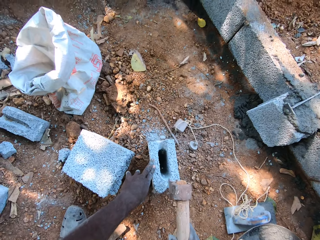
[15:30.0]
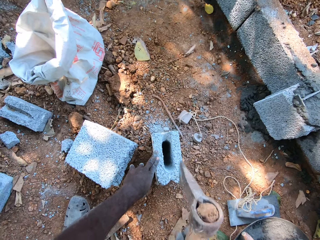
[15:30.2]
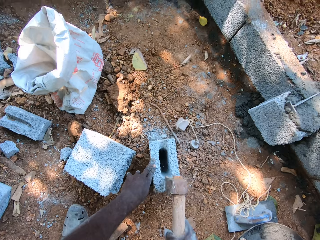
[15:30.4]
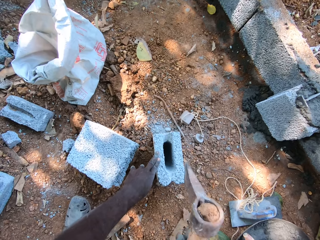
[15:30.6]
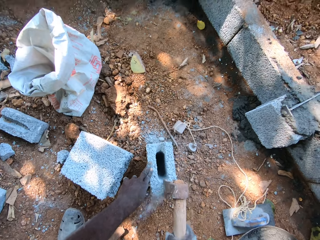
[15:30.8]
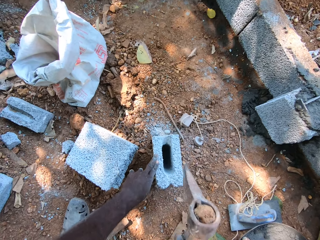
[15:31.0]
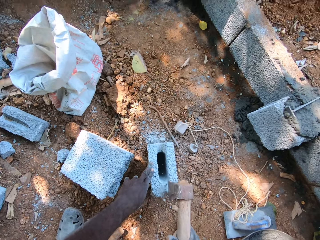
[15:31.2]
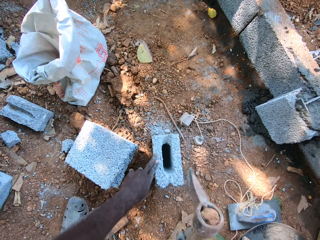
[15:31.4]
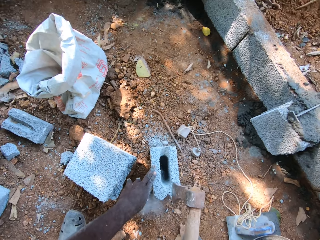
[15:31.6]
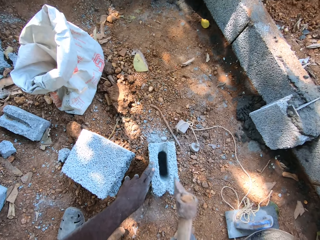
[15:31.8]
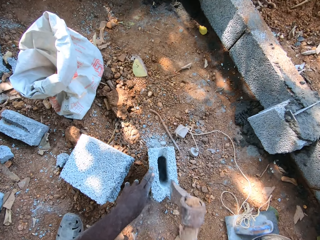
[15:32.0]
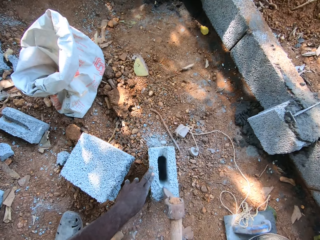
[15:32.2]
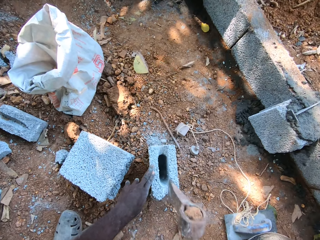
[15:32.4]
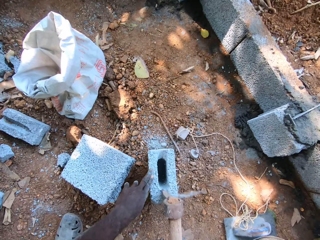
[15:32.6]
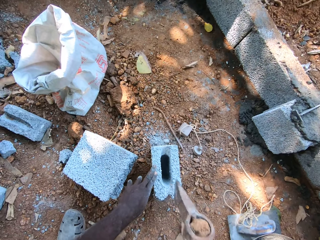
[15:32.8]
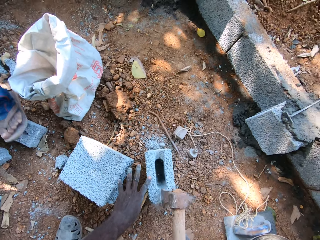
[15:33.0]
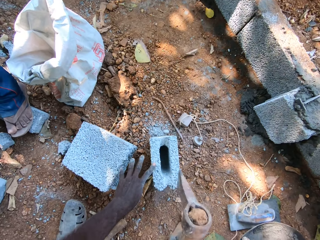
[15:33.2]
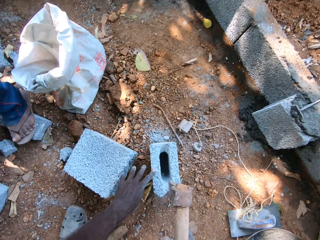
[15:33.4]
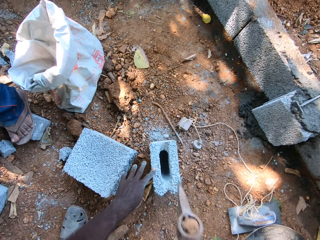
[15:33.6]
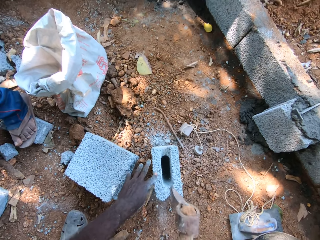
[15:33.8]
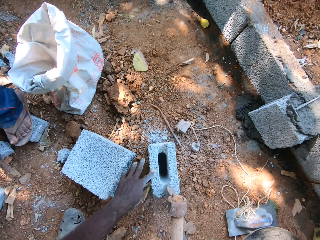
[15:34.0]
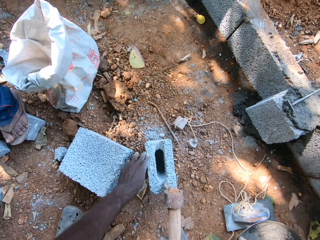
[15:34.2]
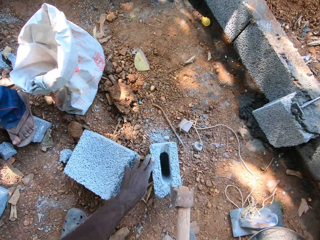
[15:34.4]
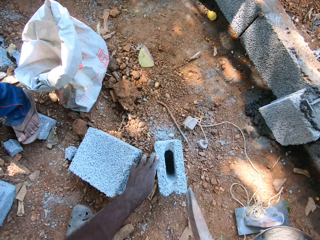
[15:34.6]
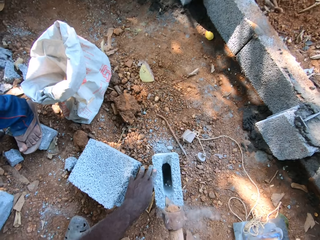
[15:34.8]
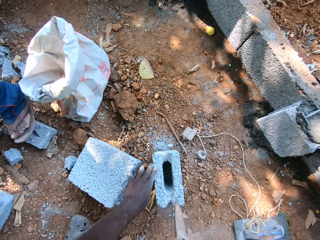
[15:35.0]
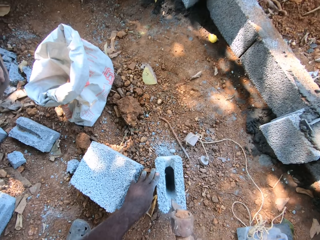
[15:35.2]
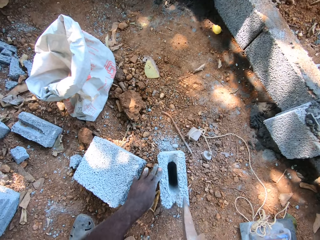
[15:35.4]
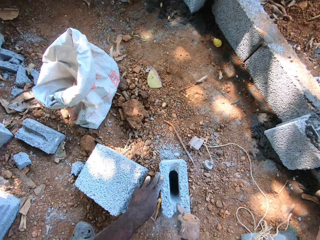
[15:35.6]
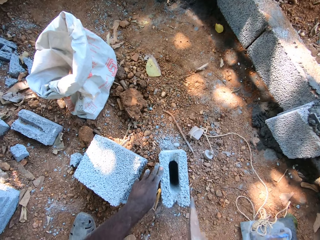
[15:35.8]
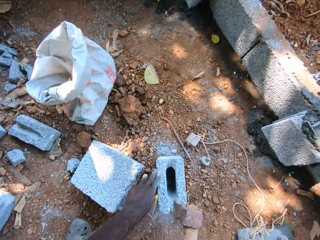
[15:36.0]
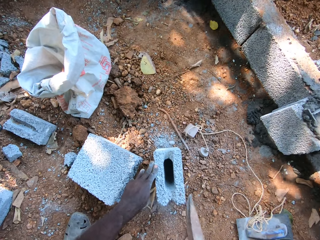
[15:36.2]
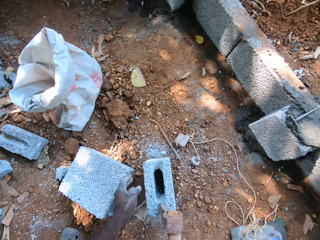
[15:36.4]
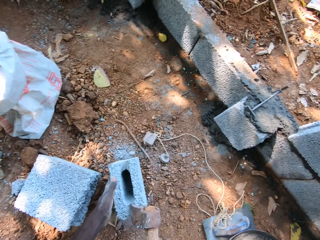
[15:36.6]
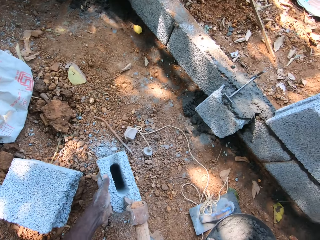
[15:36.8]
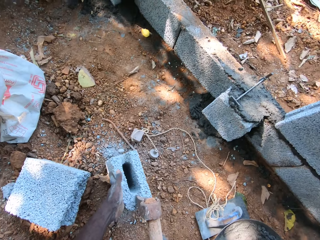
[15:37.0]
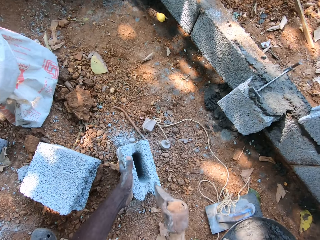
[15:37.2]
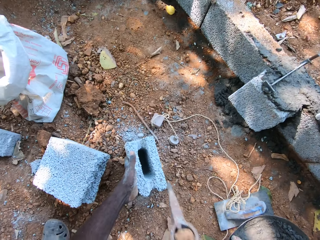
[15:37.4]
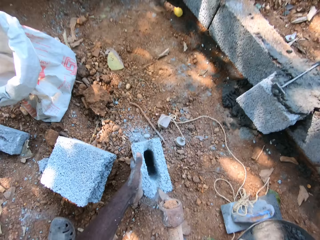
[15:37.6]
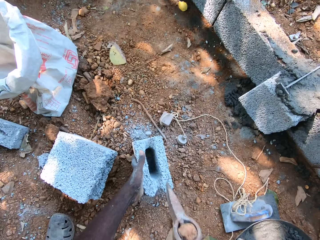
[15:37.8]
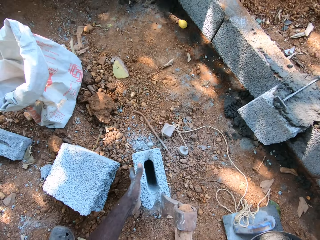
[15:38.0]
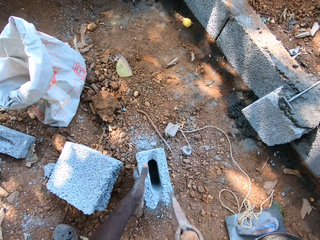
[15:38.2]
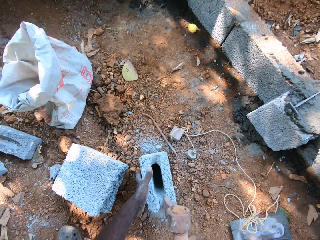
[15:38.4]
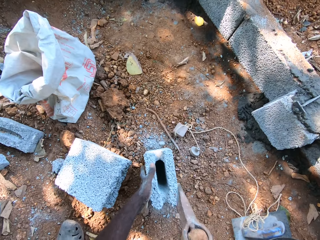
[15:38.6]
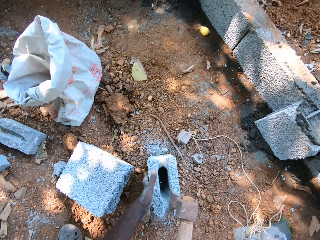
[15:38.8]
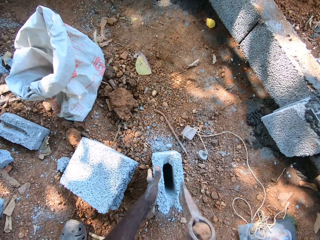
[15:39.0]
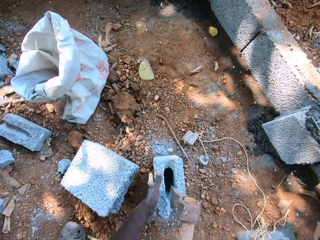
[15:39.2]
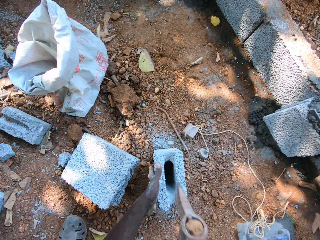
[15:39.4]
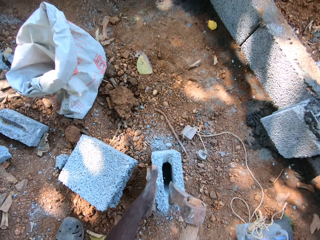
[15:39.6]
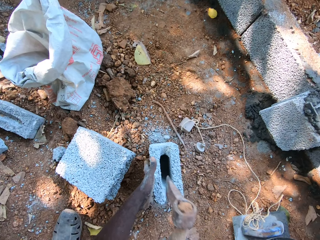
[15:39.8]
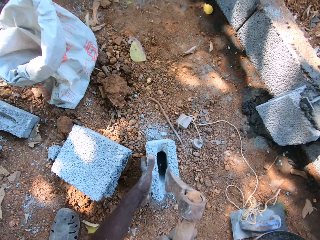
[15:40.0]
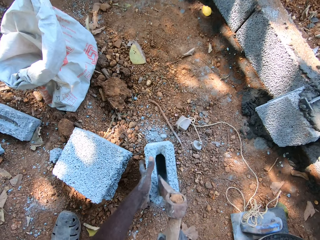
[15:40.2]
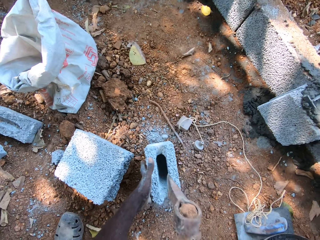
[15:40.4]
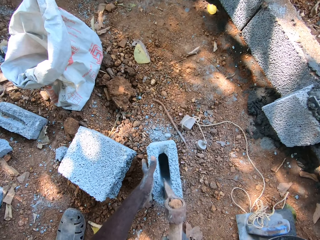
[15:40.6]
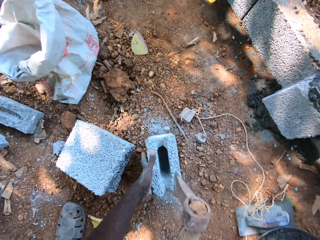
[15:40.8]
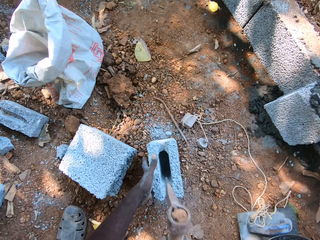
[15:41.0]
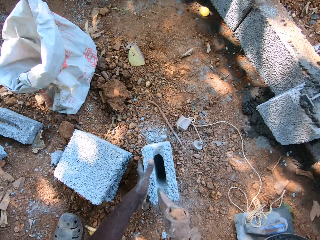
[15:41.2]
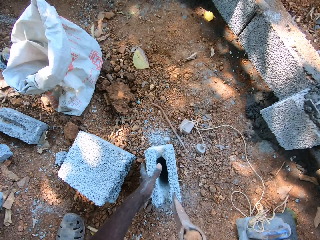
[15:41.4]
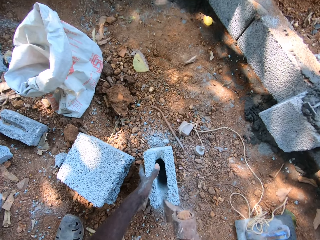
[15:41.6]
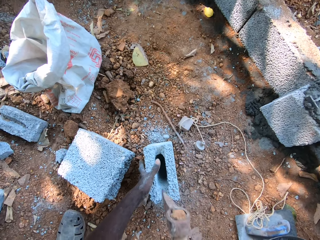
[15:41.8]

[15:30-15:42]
The camera wearer hits the brick. The man drops the block in his hands on the ground. The camera wearer talks to the man.

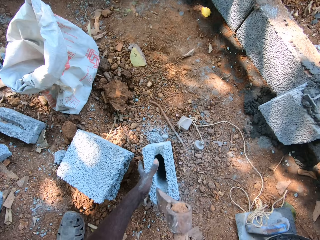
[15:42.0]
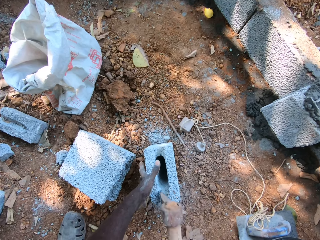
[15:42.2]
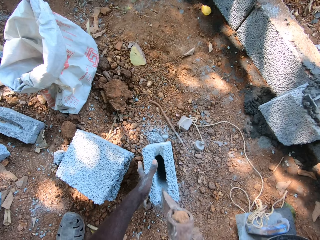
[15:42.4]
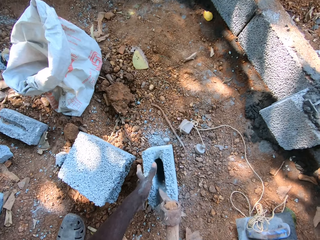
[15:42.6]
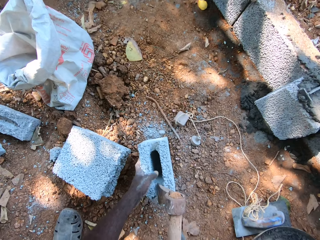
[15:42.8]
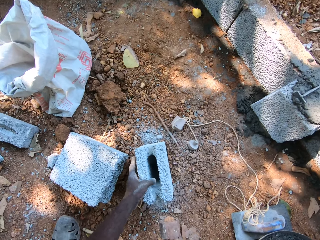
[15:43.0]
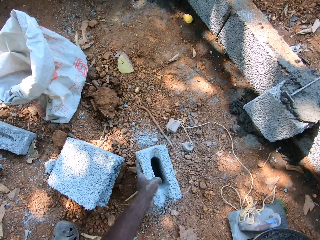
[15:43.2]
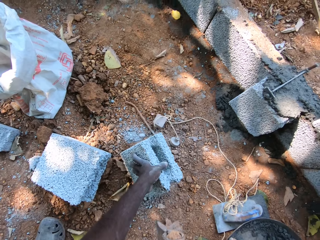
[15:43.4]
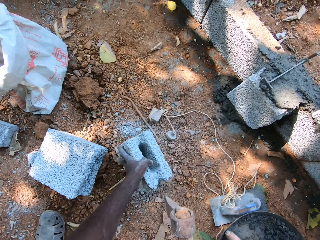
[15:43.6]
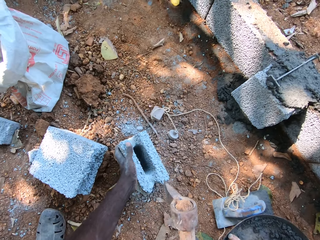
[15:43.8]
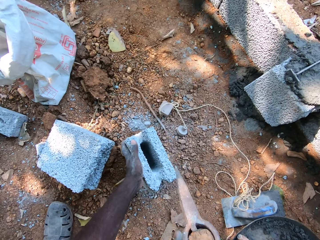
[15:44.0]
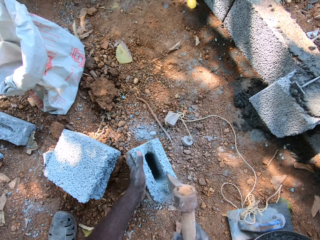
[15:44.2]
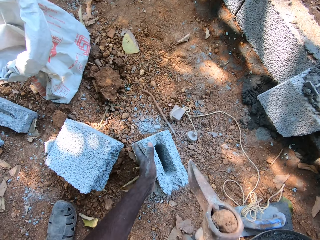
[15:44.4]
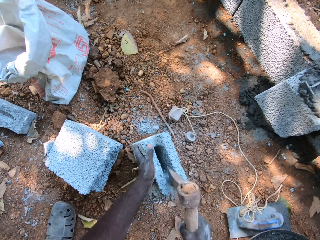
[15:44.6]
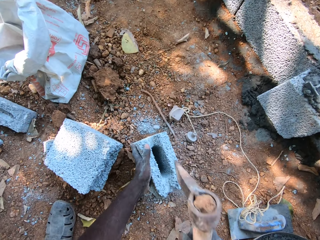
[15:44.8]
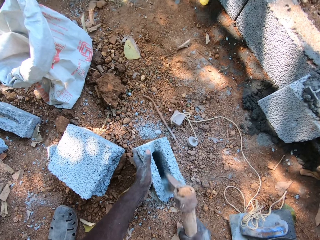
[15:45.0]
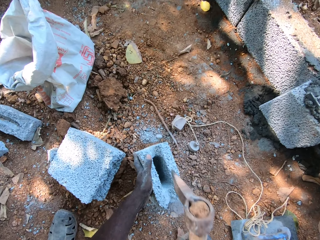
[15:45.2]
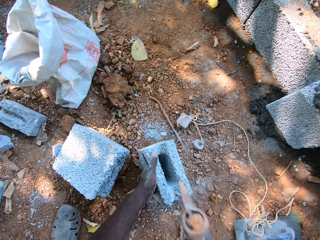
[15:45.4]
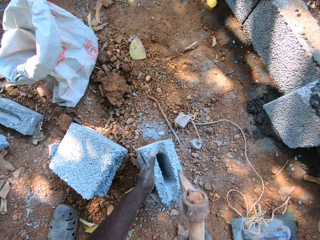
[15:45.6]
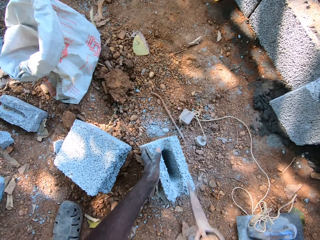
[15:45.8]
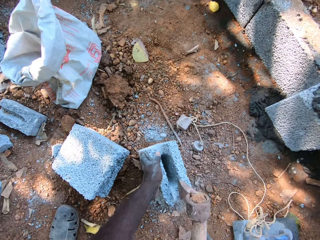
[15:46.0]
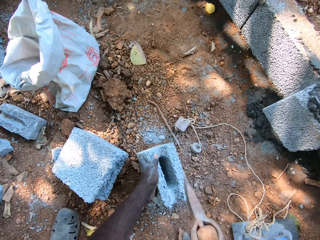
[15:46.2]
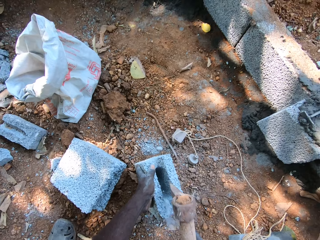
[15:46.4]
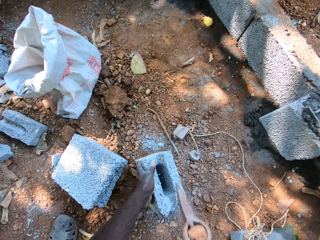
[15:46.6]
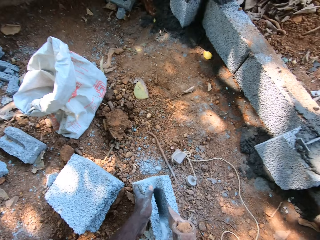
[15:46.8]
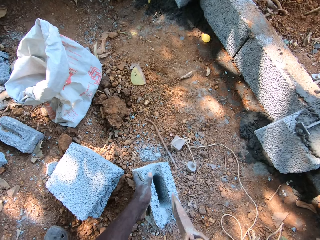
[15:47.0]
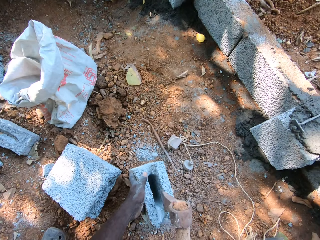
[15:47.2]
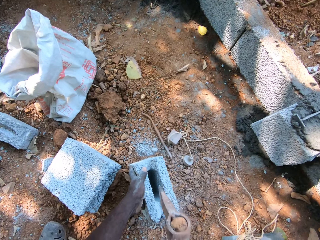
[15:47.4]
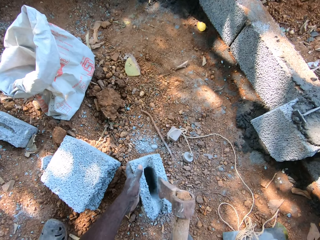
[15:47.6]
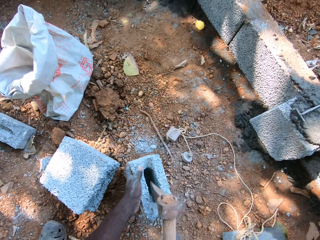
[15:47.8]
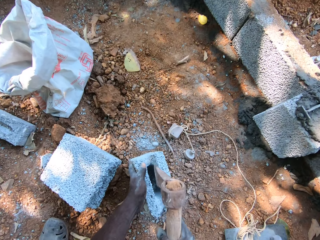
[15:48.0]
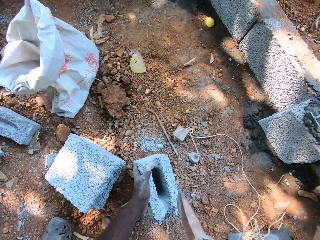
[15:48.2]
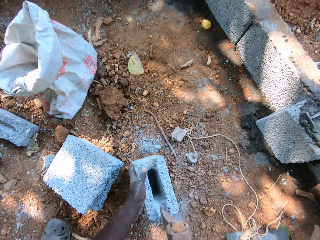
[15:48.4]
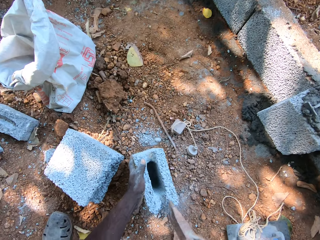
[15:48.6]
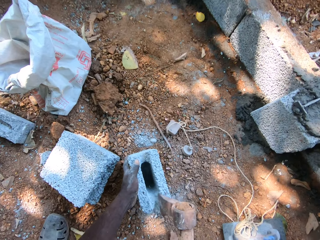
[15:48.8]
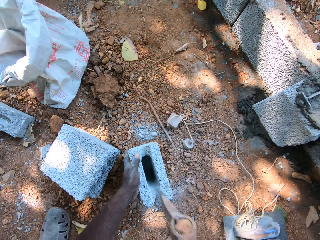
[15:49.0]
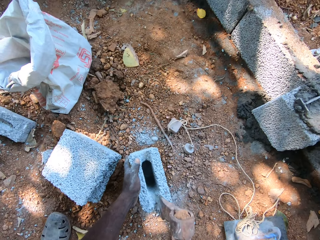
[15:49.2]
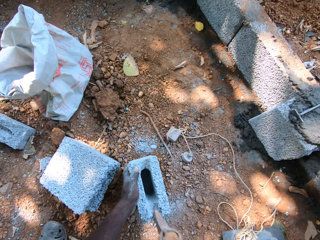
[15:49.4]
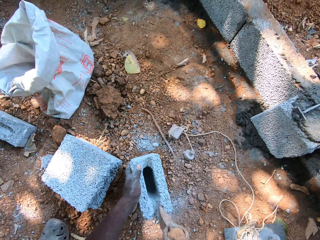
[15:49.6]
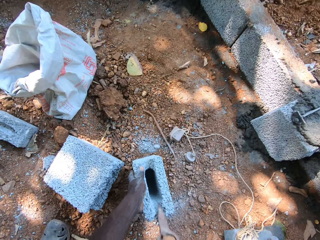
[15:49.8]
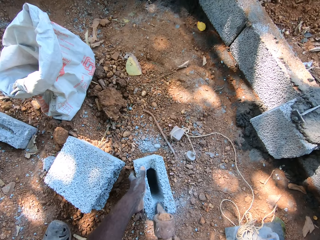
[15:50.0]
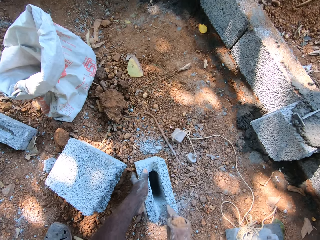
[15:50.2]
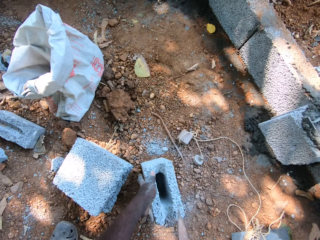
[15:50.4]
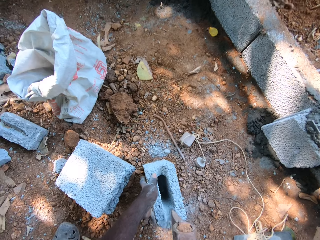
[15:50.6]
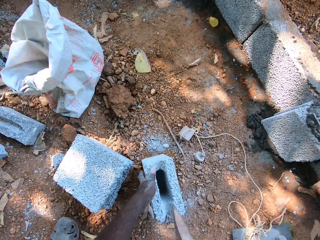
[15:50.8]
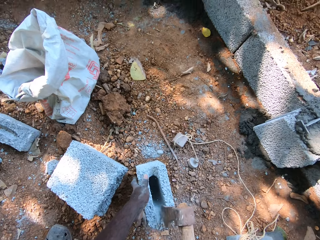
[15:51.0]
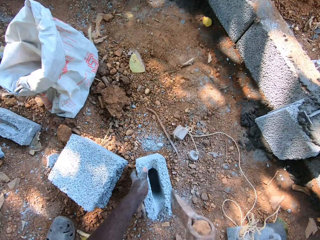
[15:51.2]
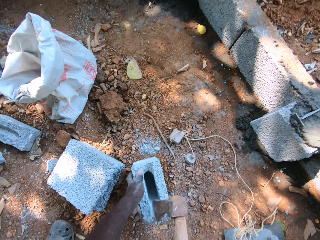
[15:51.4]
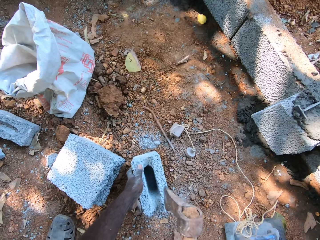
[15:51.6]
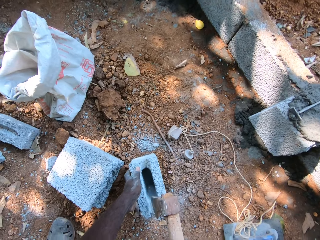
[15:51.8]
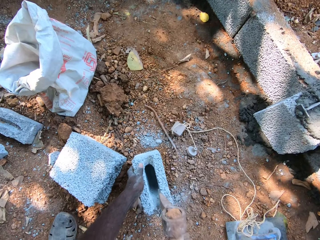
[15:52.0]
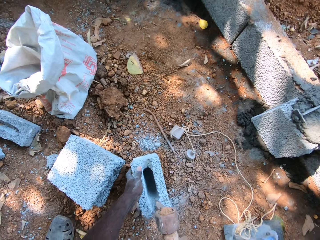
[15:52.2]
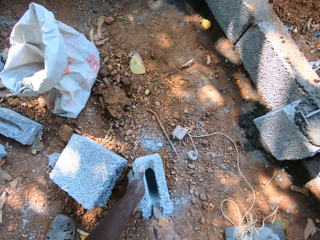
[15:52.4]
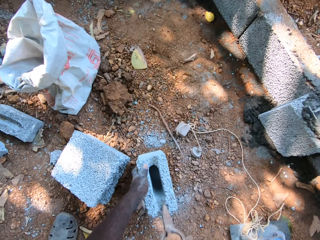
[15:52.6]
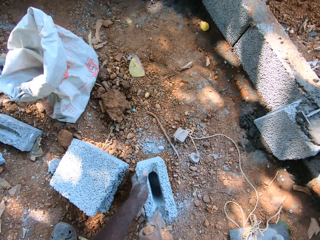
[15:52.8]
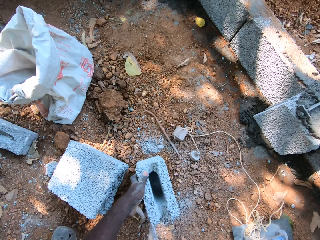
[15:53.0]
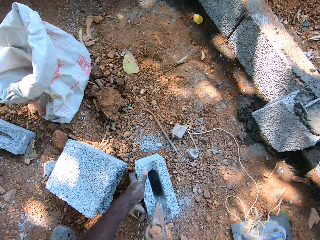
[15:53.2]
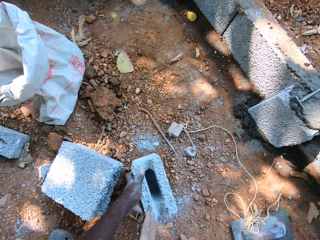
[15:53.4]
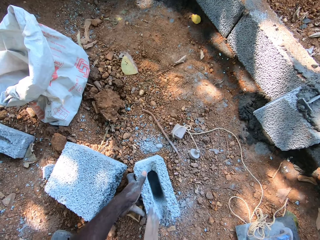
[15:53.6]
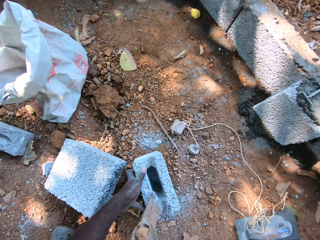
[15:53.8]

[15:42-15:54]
The camera wearer tilts the brick.
